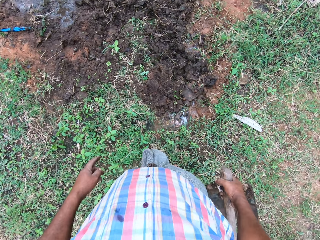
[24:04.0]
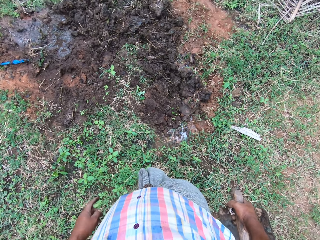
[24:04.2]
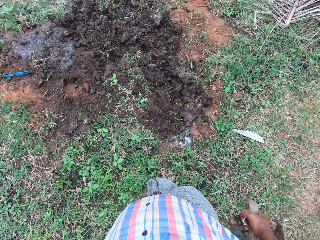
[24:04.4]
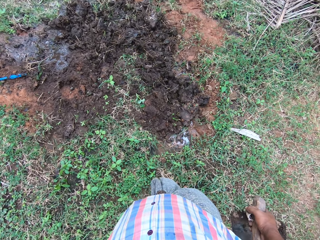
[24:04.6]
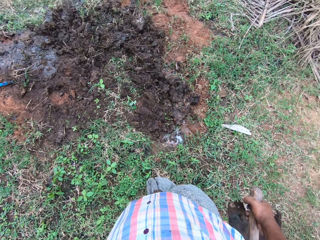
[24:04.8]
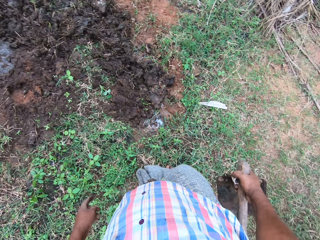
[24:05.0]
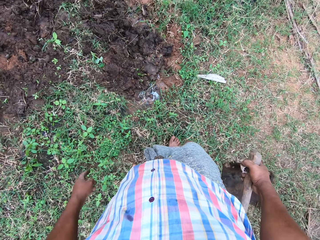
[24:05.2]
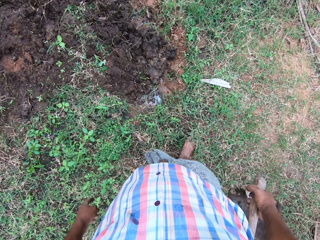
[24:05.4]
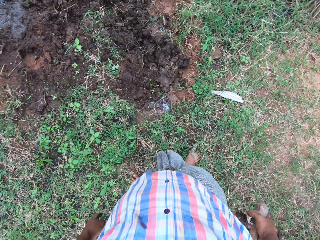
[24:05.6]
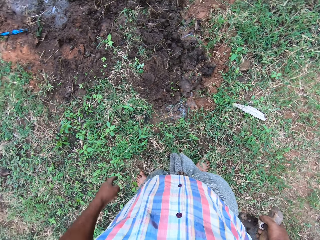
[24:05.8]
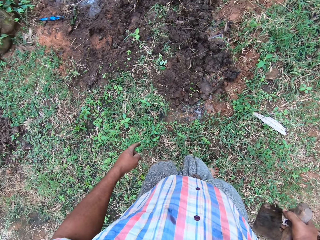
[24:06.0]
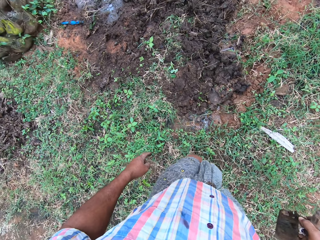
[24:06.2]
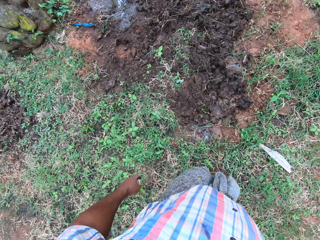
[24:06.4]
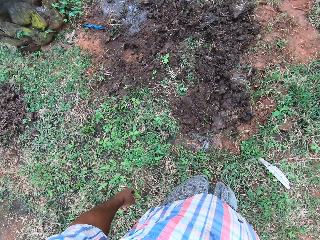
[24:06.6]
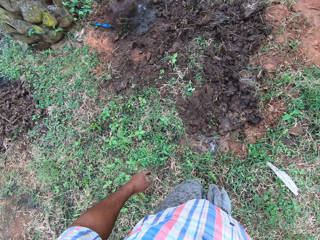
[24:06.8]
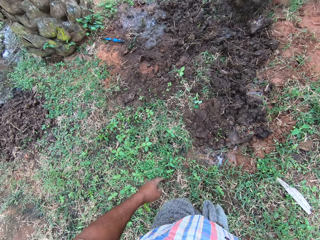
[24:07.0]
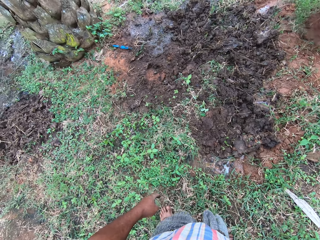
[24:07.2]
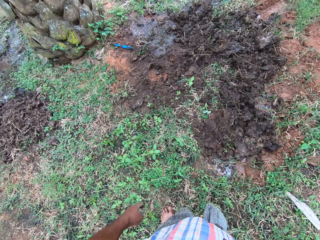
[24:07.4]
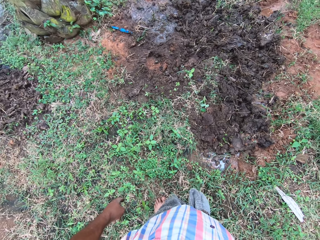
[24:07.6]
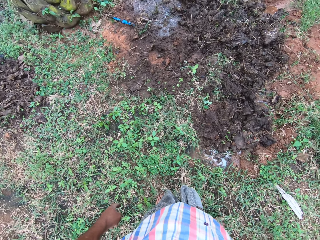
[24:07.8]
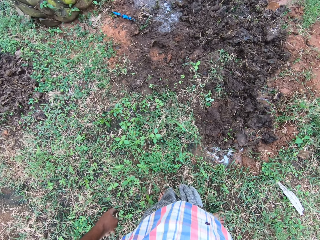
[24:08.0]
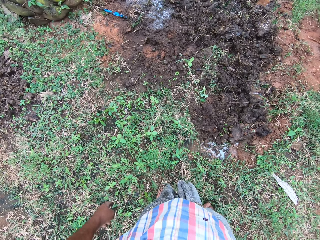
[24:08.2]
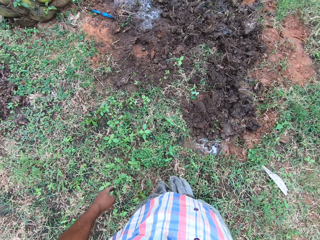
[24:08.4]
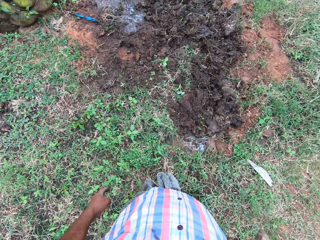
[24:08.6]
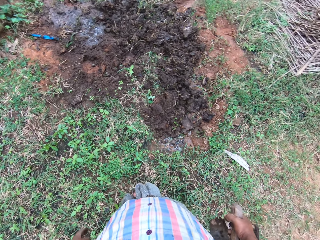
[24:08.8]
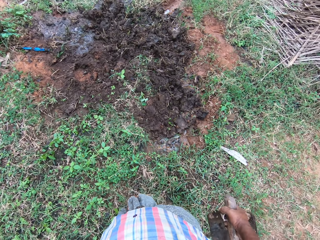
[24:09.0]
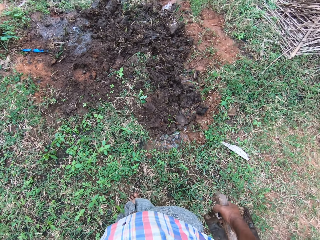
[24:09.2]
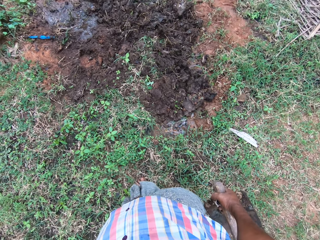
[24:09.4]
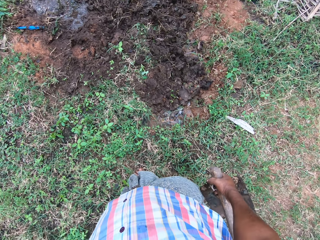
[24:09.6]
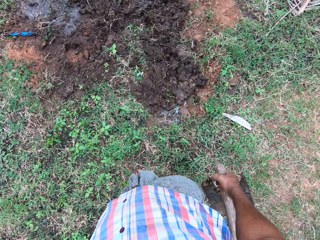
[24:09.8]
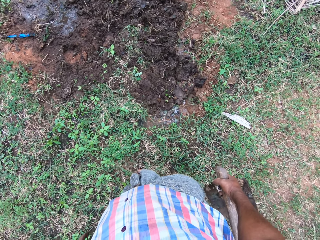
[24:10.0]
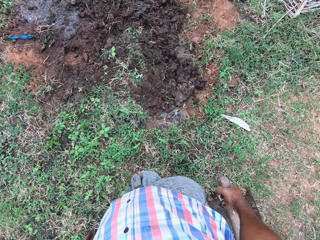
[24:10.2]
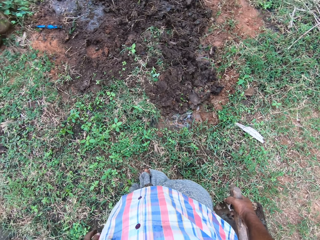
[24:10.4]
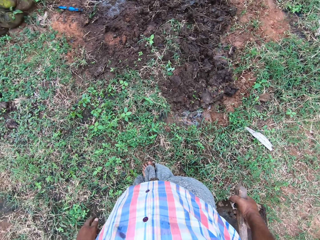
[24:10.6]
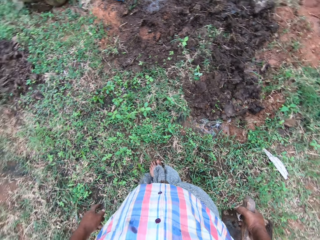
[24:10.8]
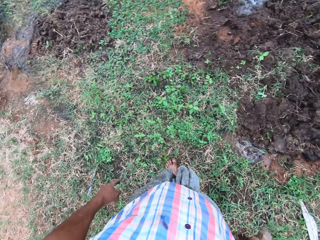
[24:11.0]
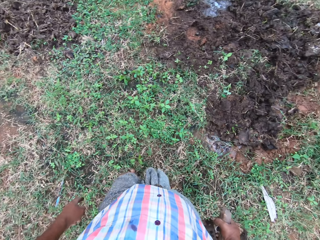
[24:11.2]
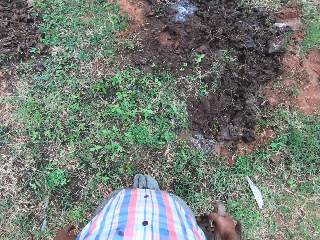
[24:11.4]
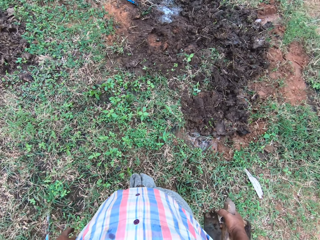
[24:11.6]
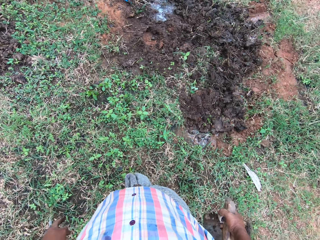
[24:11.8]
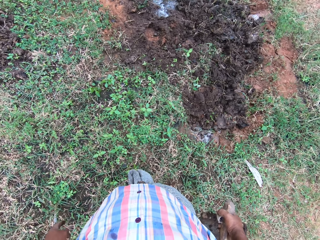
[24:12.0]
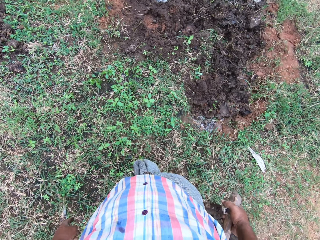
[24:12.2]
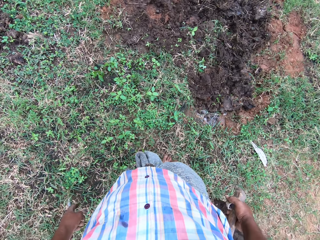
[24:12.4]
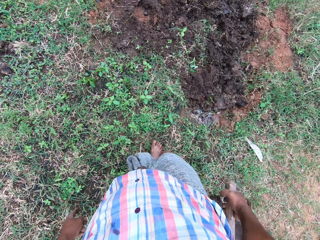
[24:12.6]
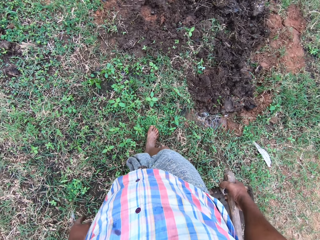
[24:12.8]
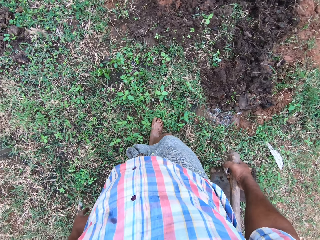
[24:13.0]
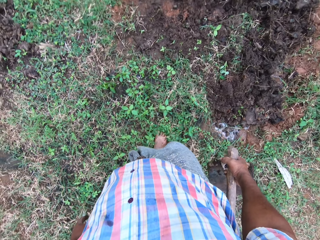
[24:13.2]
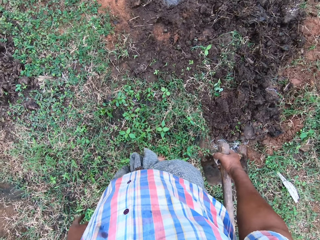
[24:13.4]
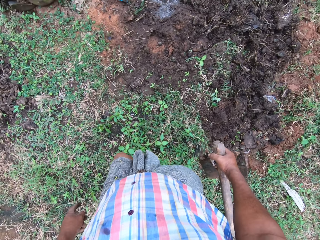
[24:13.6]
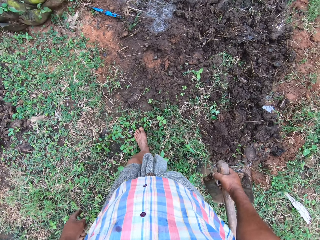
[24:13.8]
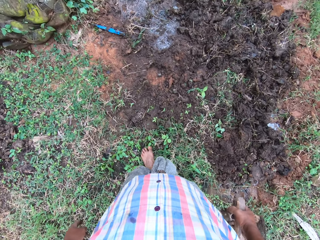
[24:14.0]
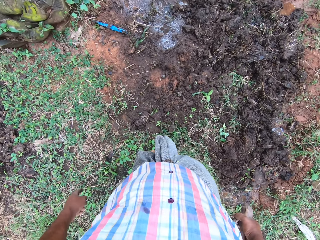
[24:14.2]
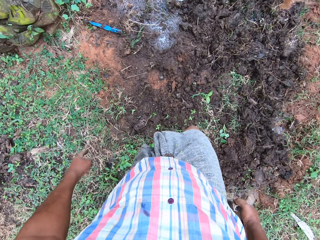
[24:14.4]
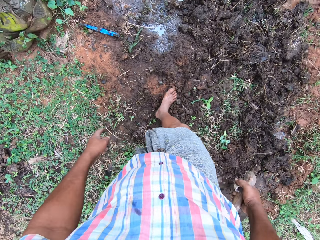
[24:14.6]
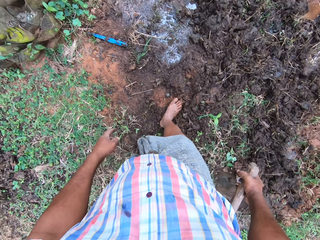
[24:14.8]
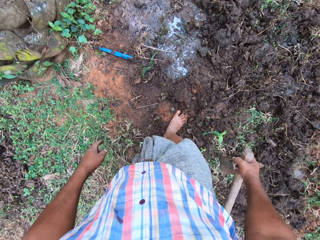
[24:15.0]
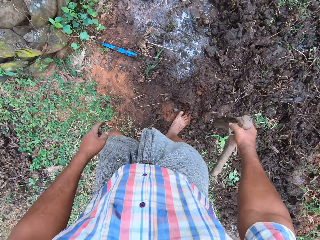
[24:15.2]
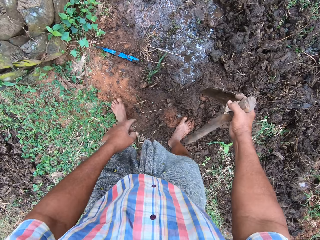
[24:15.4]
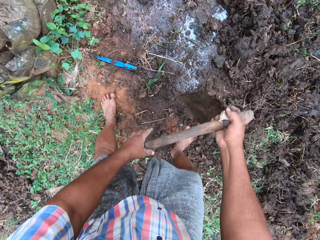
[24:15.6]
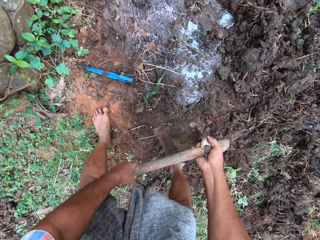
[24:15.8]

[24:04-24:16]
The camera wearer walks forward a bit along the composite.

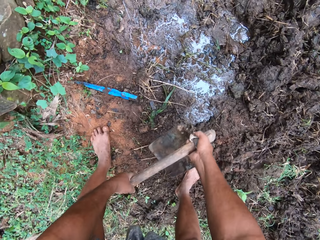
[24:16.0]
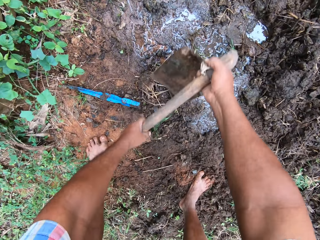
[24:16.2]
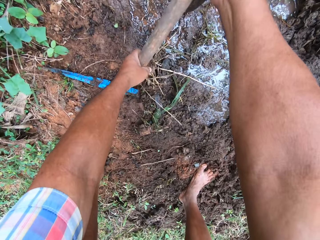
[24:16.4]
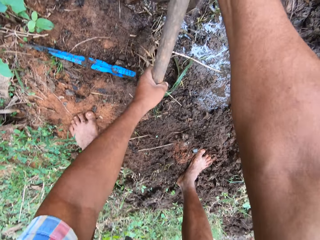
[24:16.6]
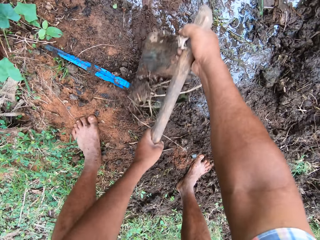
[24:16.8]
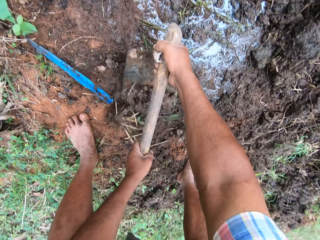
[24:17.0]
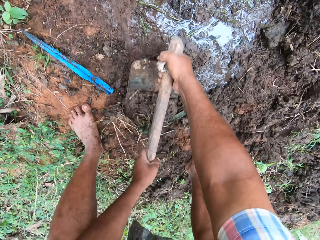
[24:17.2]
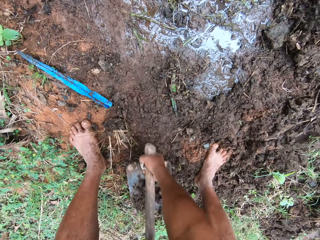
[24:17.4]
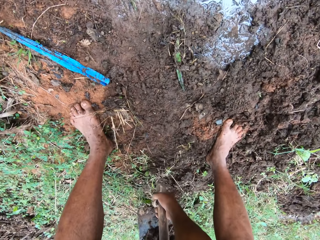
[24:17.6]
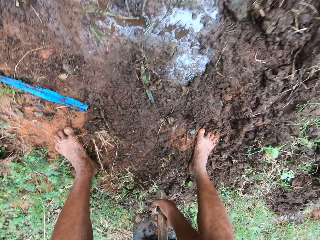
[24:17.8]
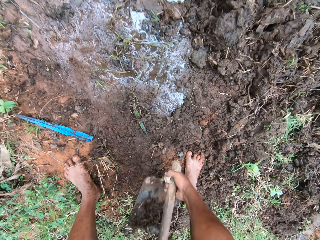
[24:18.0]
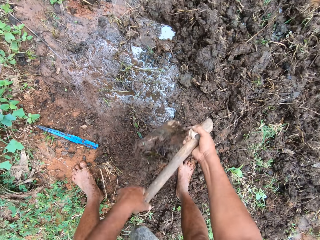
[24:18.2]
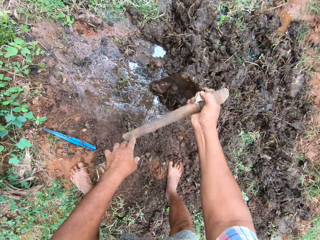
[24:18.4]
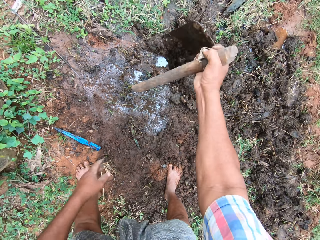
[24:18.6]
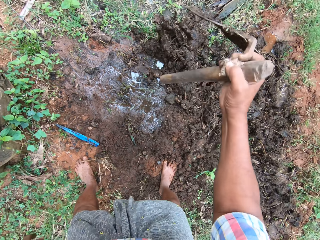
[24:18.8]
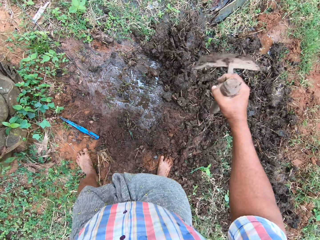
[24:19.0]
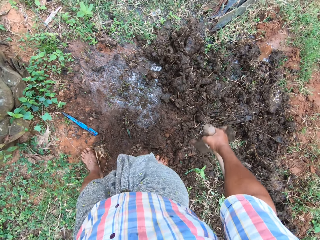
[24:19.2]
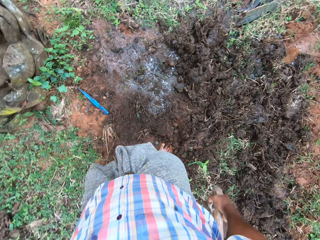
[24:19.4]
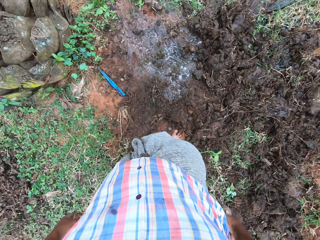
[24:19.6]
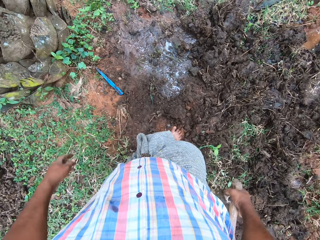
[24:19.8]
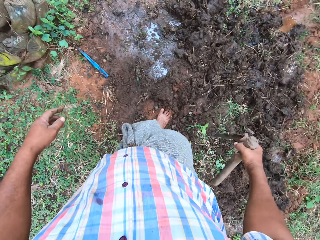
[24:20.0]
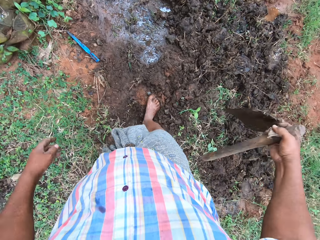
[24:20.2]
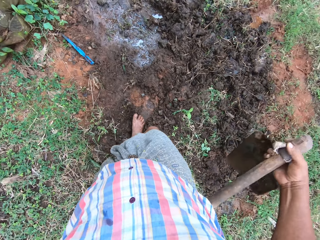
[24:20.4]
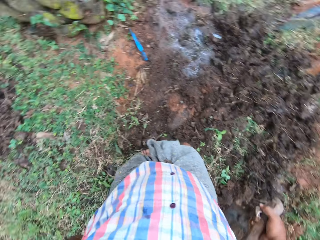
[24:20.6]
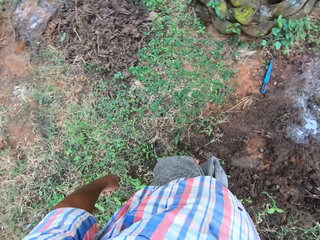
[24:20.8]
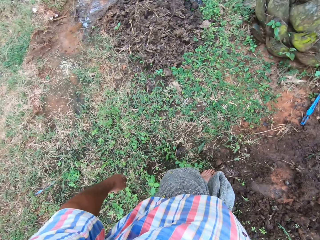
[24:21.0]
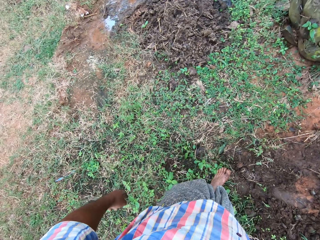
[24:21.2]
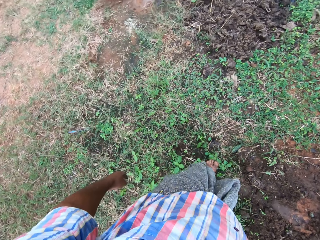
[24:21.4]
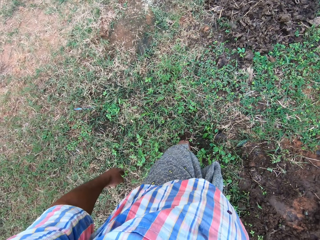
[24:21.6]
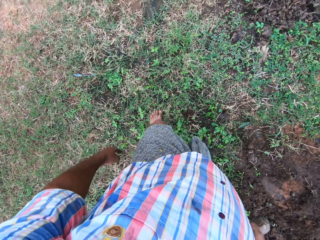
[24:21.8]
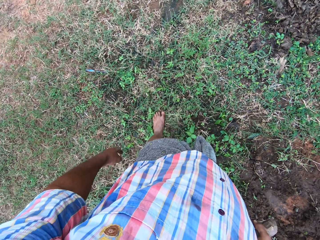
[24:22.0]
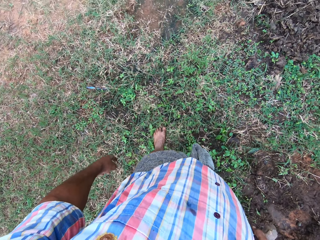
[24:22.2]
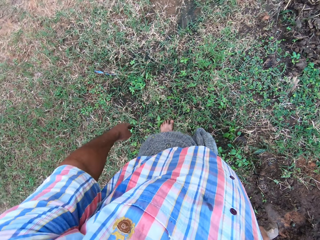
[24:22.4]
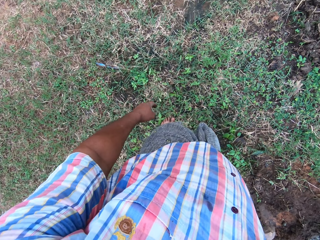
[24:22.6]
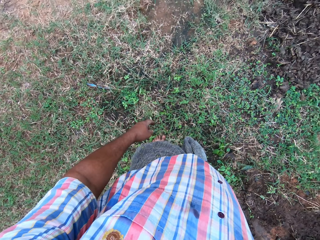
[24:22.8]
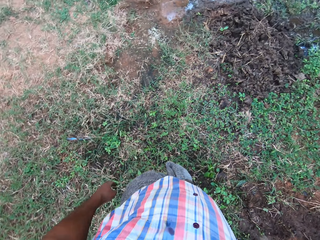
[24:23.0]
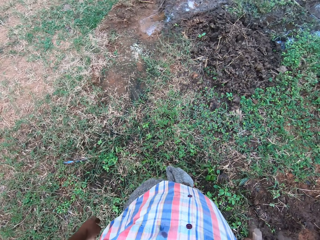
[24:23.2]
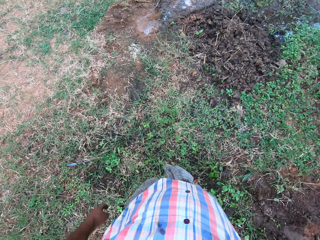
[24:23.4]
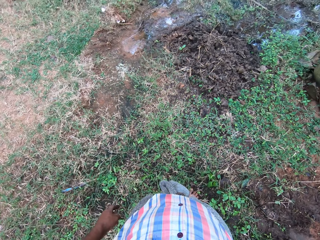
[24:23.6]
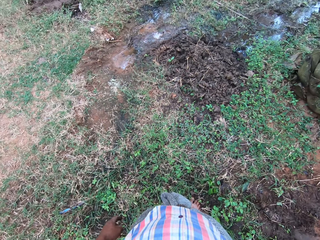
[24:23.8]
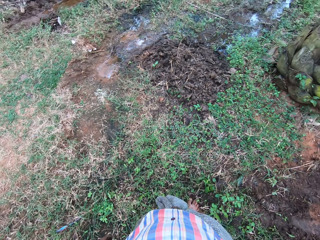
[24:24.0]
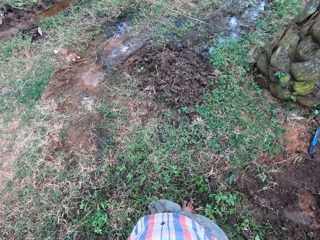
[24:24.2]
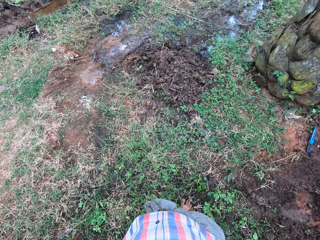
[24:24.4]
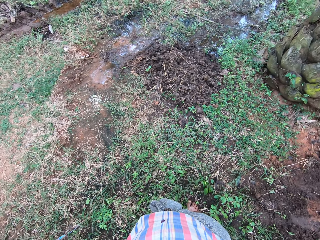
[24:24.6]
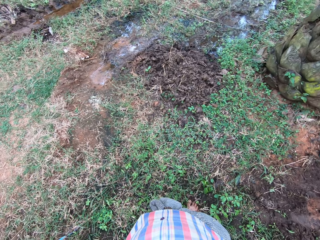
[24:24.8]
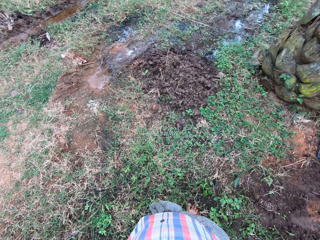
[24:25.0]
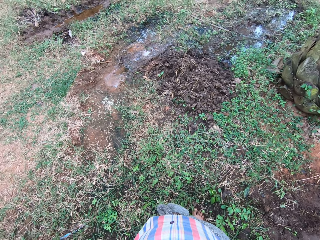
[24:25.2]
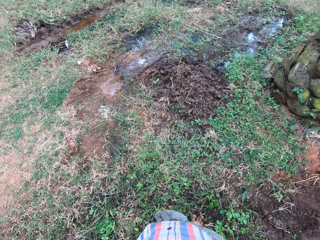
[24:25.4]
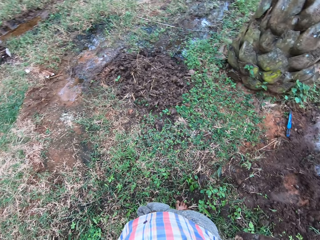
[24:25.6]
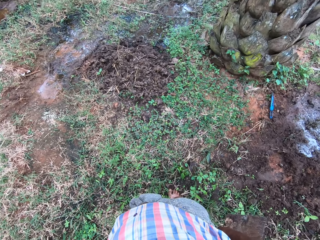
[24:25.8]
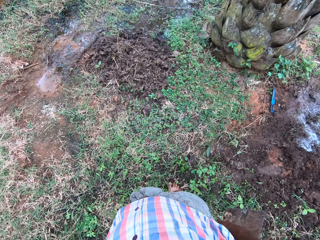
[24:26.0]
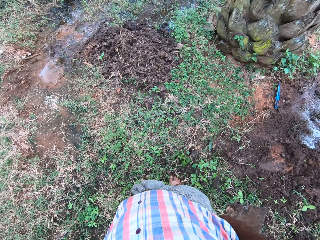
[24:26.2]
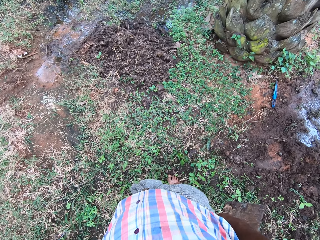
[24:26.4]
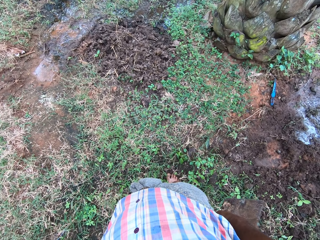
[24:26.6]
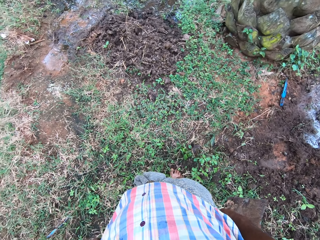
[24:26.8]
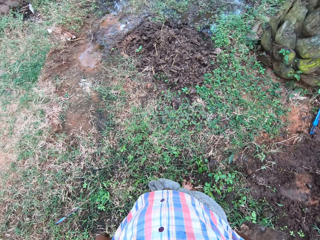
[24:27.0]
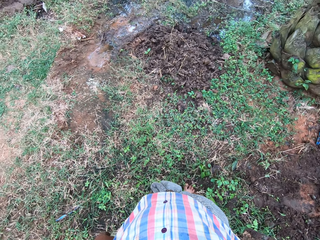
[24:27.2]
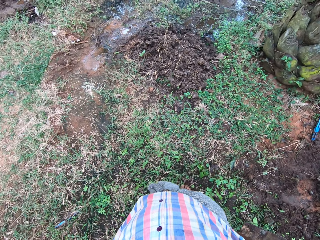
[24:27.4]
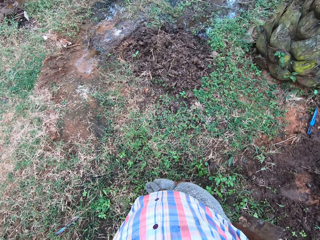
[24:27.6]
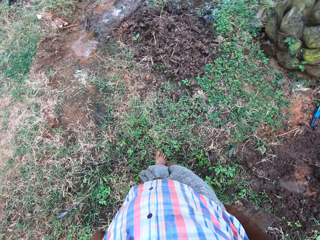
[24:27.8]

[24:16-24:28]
The camera wearer clears grasses with a hoe. They hold a jembe. They shake the hoe. They step back a bit.
